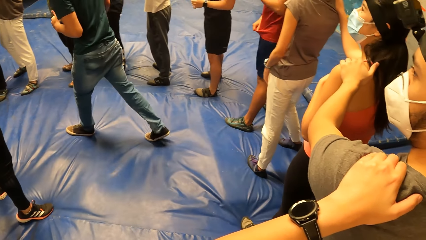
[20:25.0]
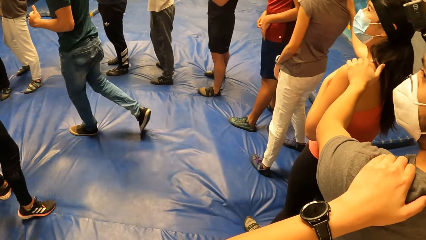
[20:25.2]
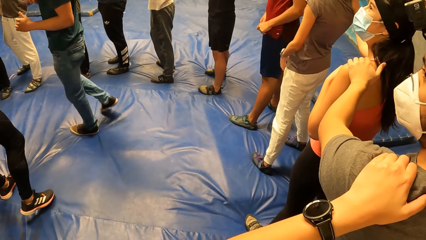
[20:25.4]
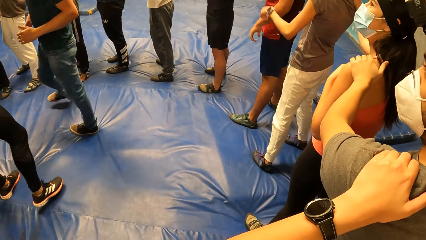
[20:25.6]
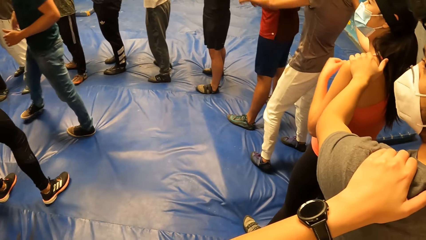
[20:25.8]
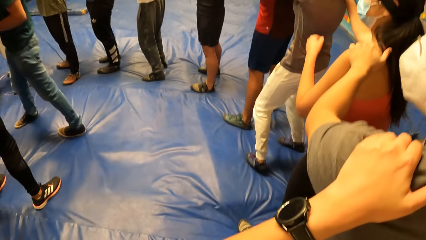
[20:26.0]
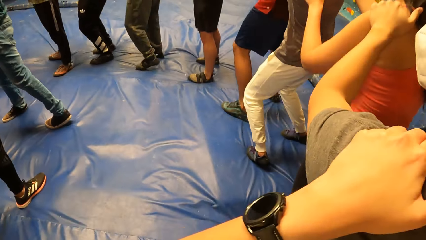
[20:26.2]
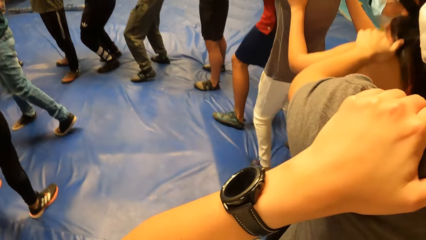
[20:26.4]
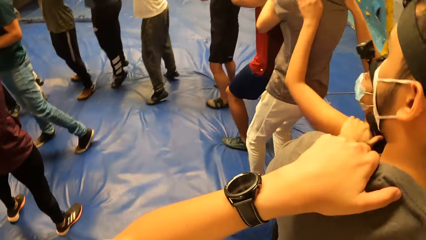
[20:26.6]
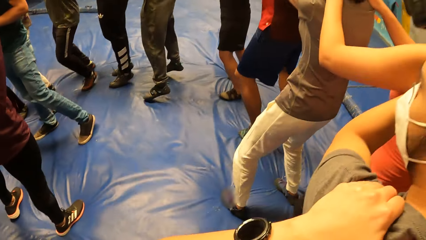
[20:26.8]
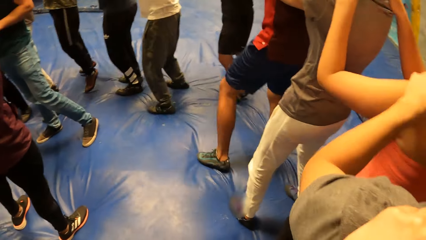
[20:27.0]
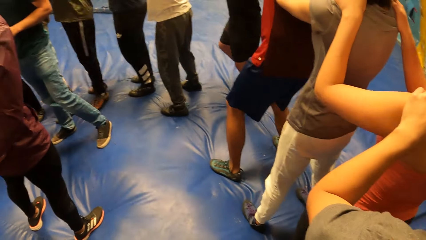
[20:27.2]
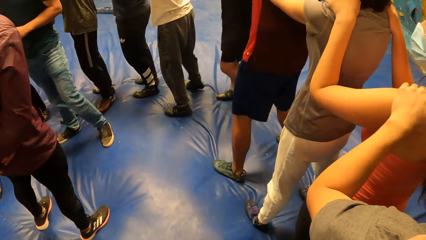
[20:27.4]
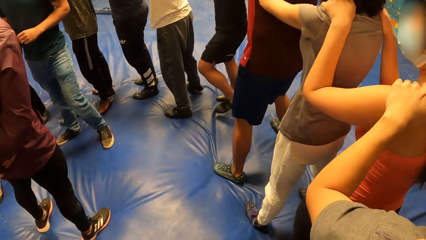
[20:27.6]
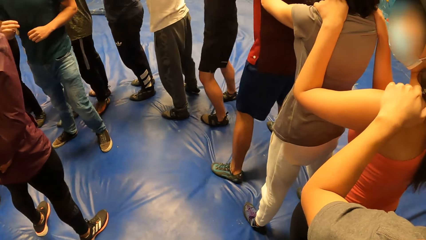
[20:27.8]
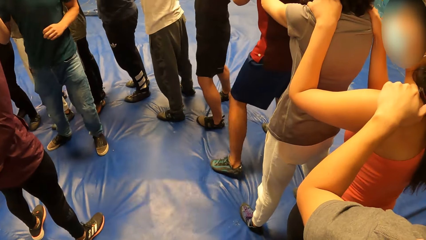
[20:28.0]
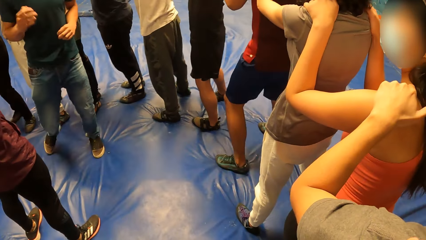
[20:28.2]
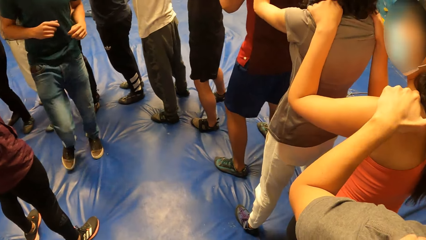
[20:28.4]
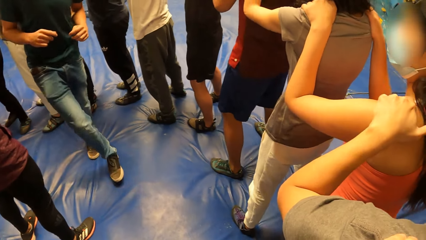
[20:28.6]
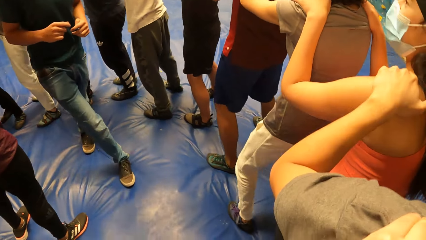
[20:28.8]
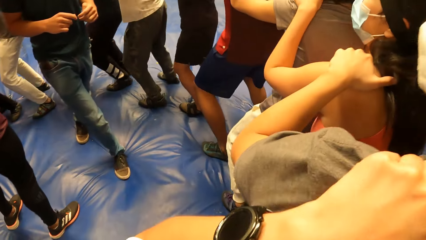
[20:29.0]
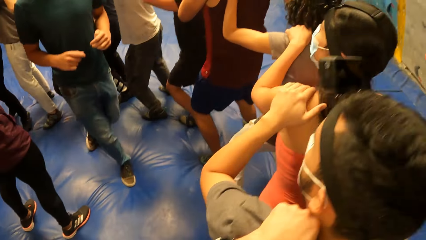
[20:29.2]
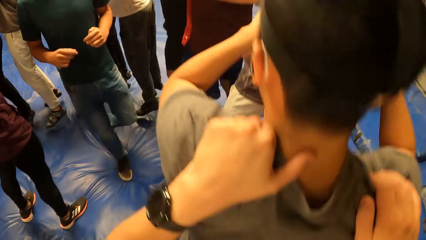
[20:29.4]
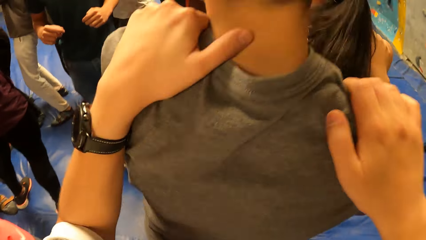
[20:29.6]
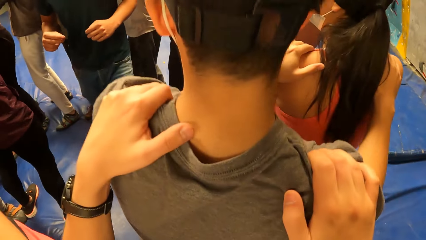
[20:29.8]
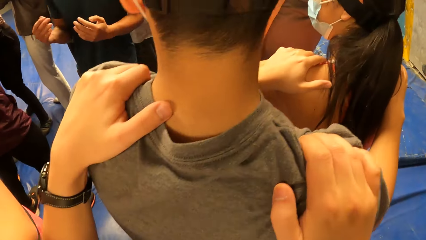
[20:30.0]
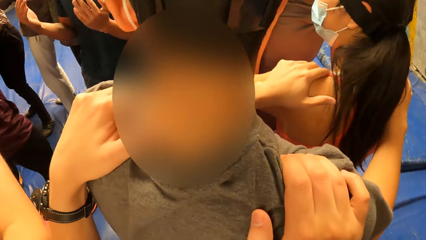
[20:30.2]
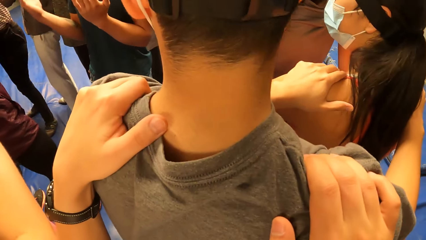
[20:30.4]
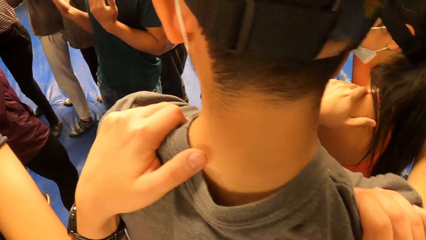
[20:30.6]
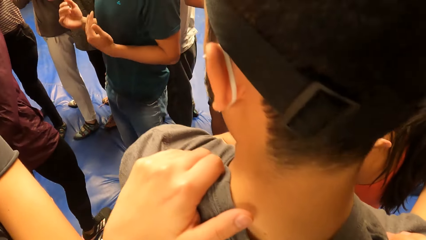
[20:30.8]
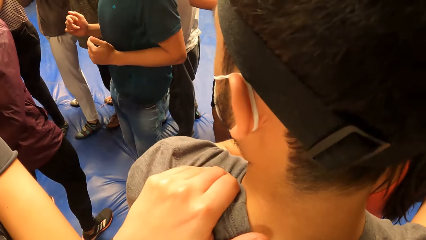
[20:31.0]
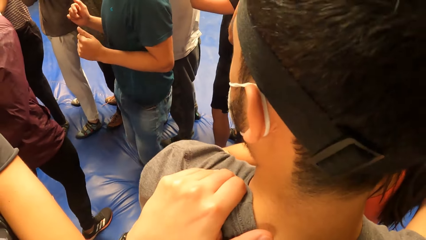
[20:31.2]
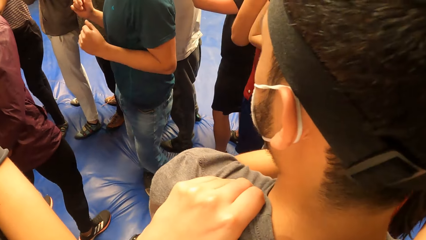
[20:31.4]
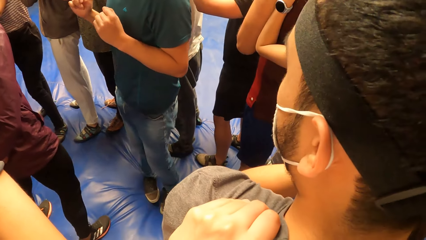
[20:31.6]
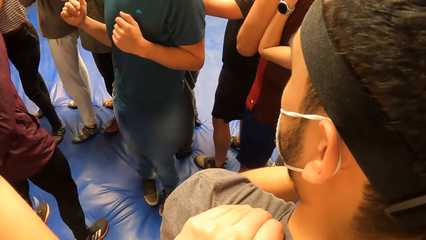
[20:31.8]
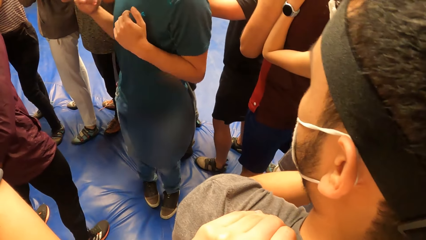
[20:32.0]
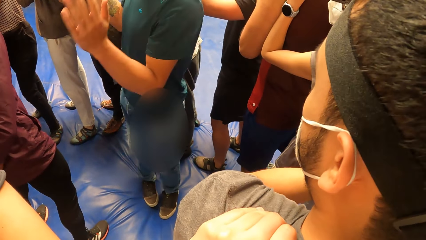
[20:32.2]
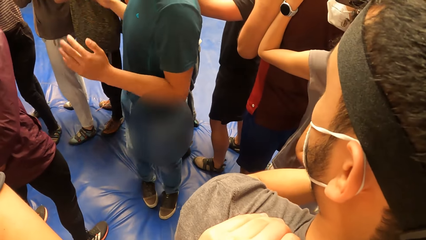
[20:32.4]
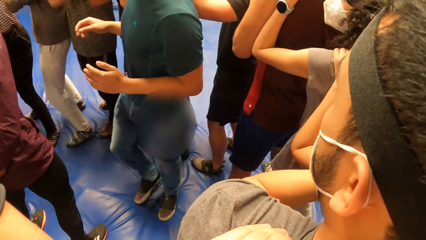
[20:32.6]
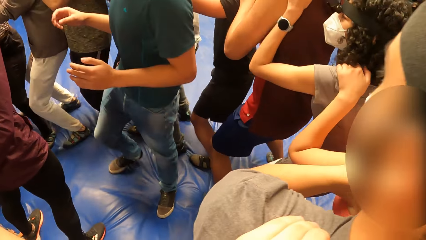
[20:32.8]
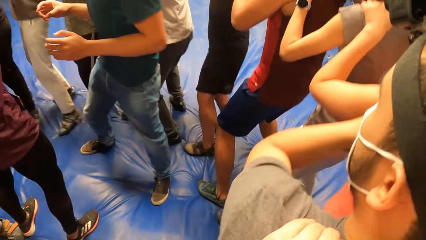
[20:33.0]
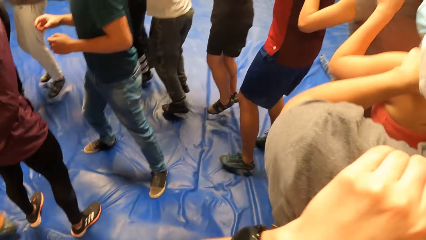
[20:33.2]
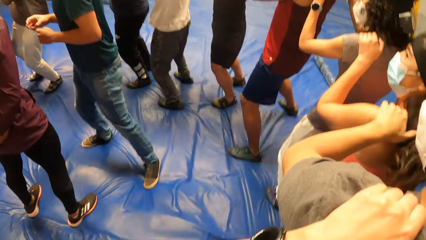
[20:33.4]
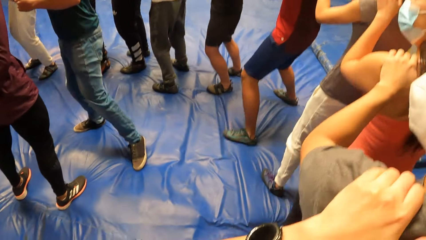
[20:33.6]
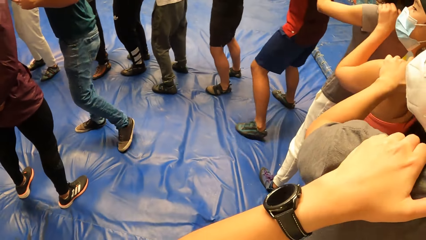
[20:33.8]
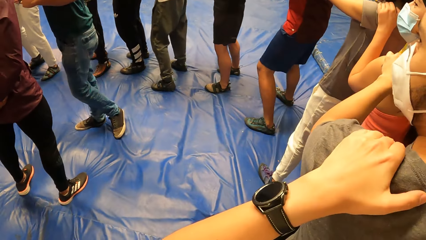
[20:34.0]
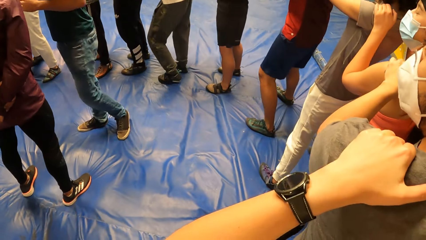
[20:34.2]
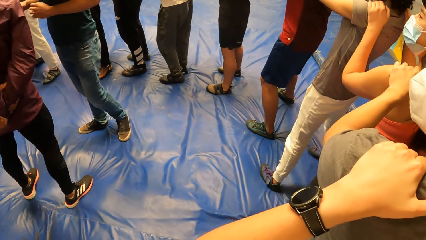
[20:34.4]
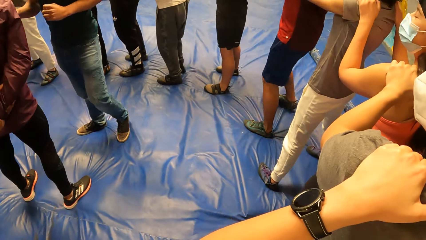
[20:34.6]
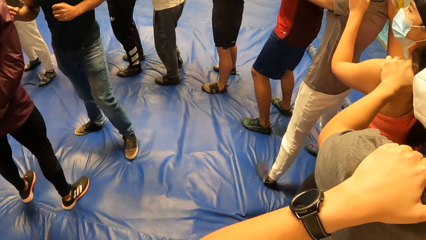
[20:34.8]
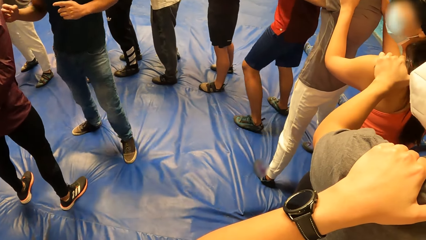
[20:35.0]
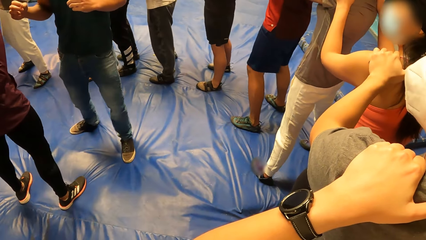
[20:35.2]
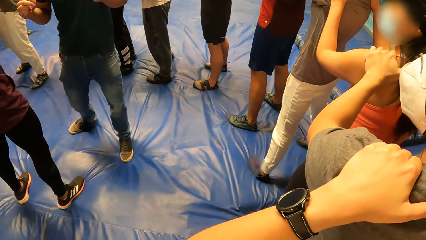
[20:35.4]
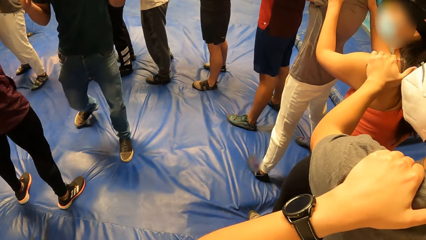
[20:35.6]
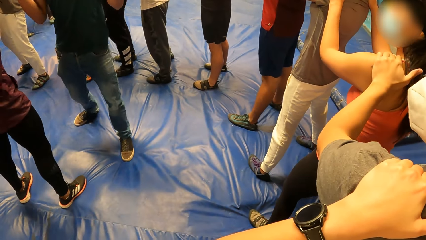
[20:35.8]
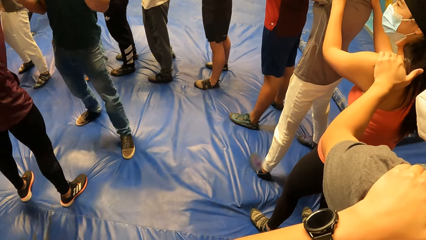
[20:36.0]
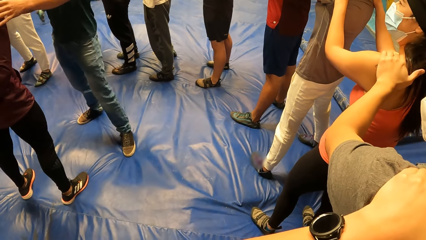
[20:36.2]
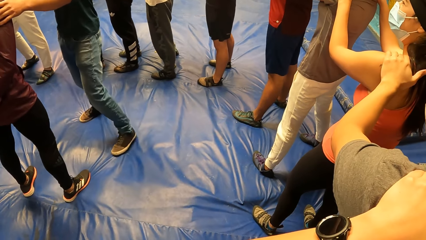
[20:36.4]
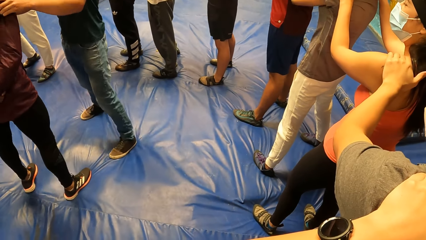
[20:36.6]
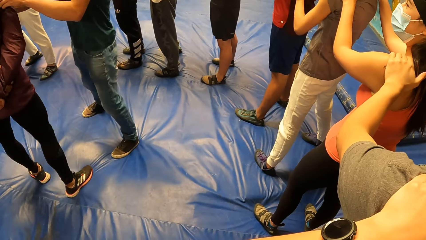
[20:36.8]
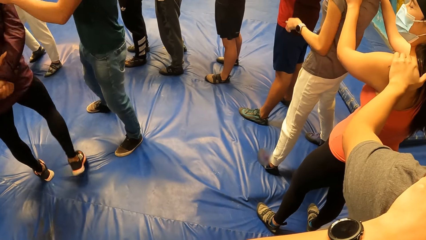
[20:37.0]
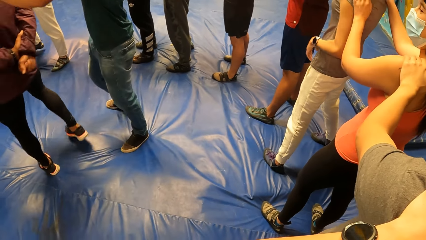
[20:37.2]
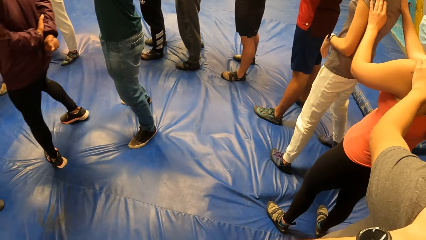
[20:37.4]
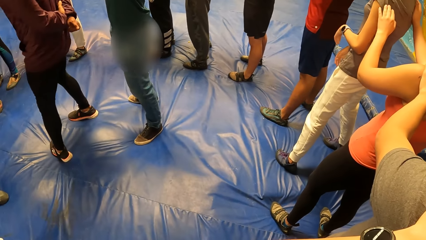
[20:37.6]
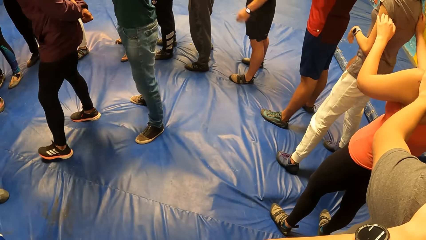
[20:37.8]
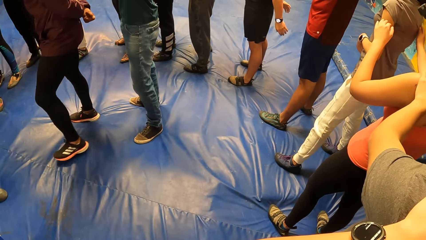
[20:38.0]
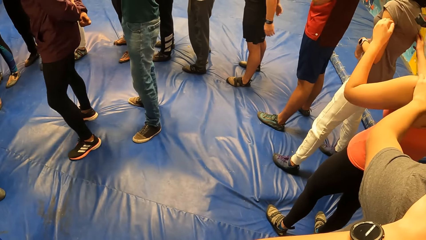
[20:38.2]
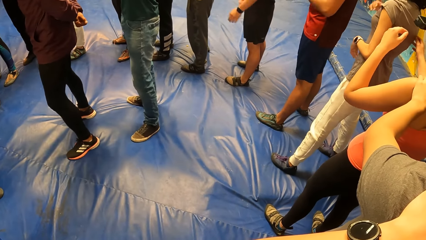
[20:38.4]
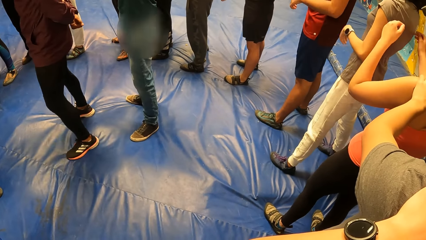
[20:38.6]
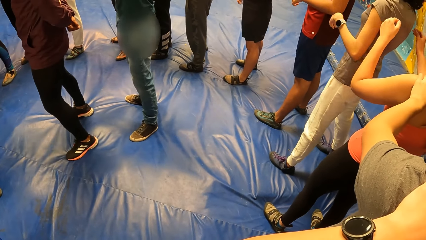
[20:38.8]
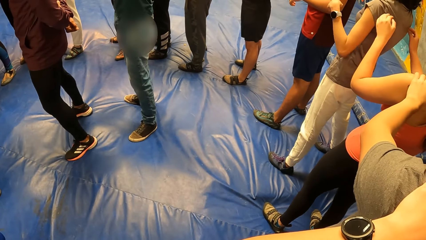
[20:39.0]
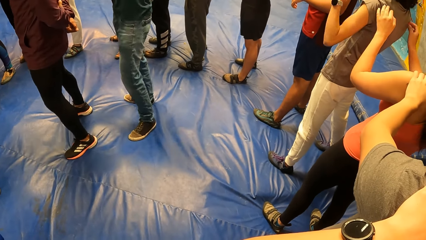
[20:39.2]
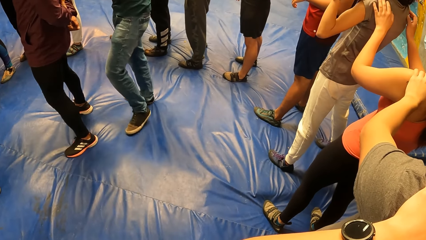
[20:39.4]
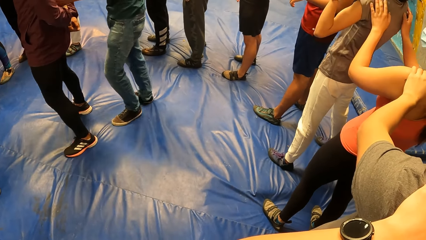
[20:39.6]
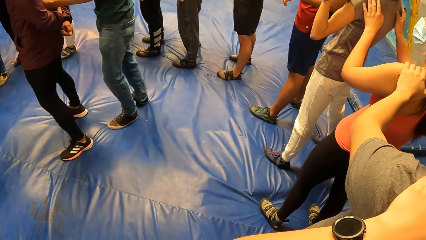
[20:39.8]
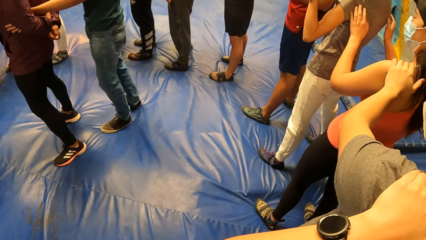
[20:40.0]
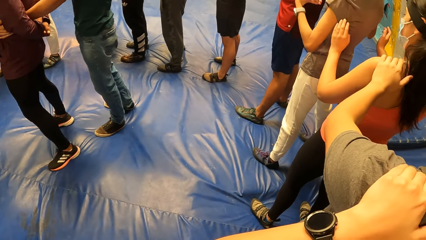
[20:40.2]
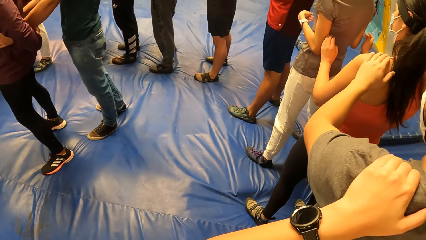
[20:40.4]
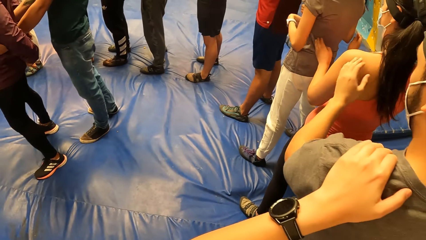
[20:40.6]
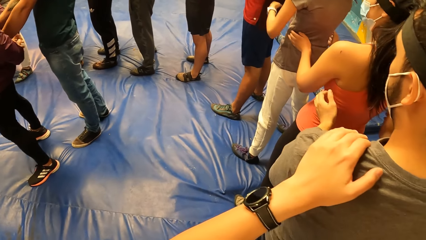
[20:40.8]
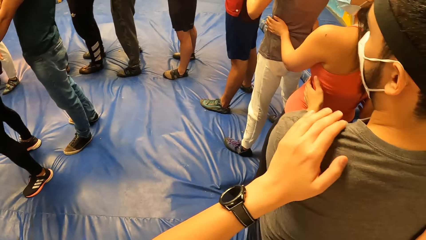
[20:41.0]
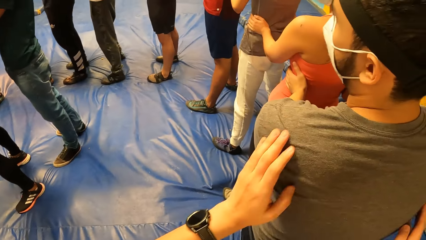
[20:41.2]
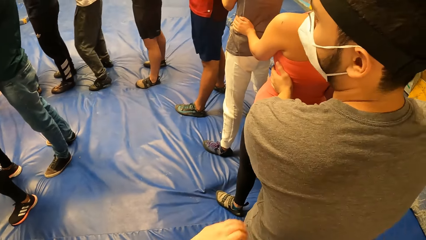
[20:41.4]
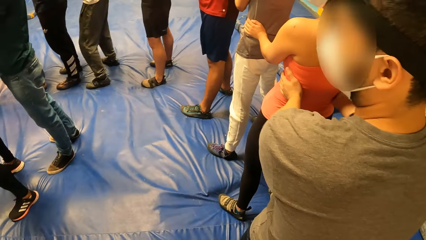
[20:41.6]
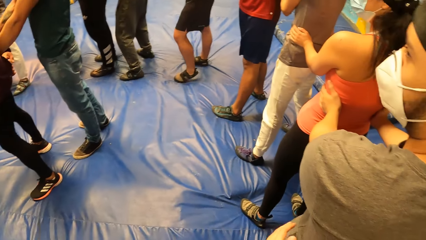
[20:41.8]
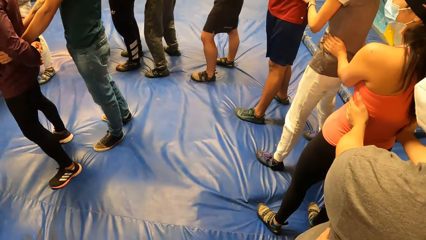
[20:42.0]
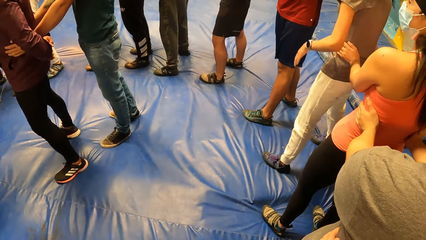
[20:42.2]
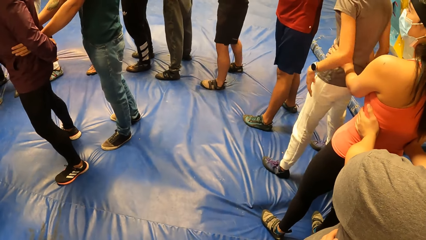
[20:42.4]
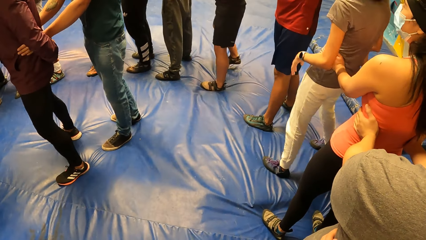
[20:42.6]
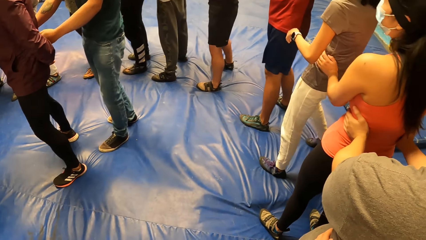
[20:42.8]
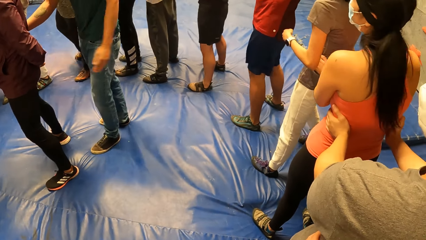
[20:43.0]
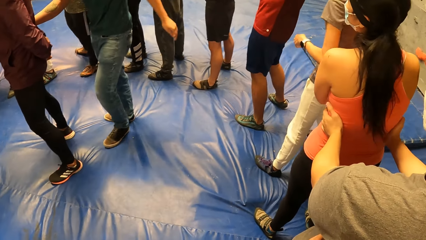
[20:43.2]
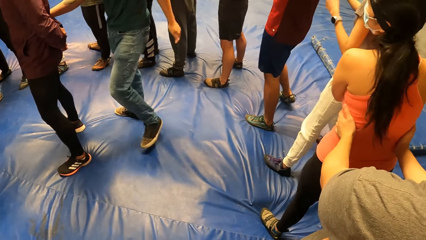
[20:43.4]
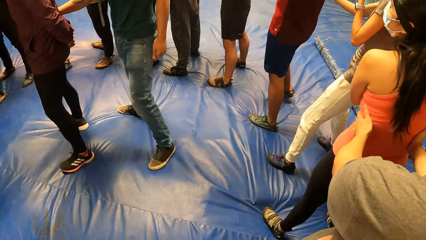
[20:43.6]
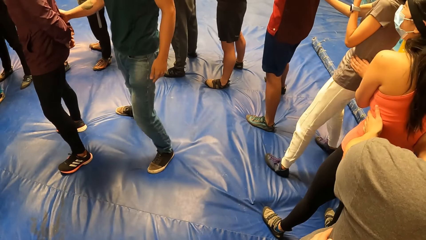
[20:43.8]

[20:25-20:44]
The camera wearer jumps with the circle of people. A man jumps. Another man shakes his right hand. The camera wearer jumps with the circle of people. The first man jumps. The other man interacts with the circle of people. The camera wearer jumps with the circle of people. The other man turns a third man with his left hand. The other man places his hands on the waist of the third man. The camera wearer removes hands from the first man's back. She places her hands on the waist of another man.
